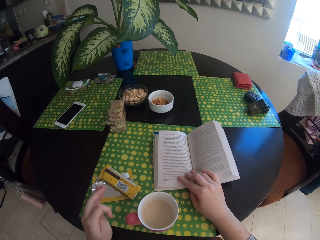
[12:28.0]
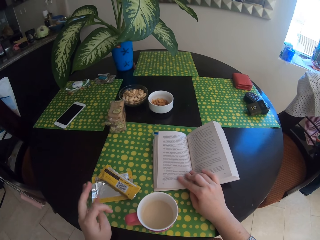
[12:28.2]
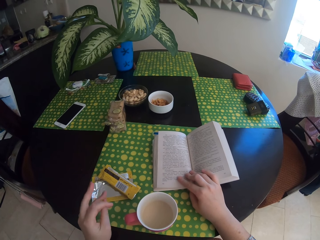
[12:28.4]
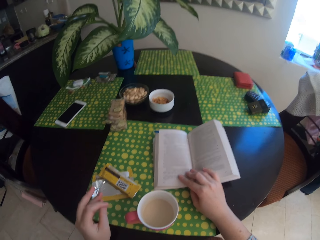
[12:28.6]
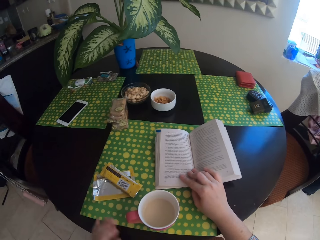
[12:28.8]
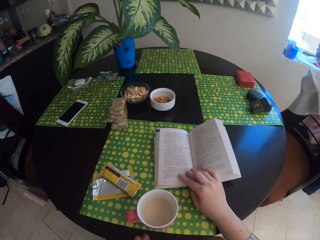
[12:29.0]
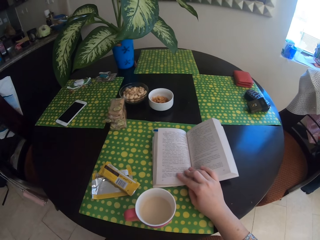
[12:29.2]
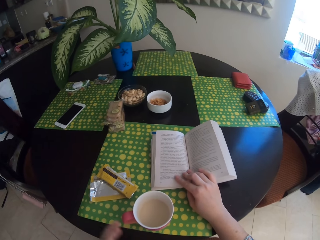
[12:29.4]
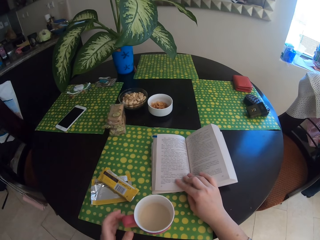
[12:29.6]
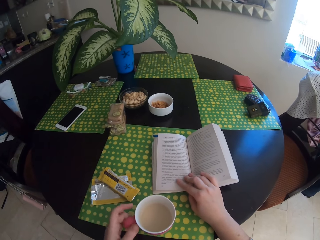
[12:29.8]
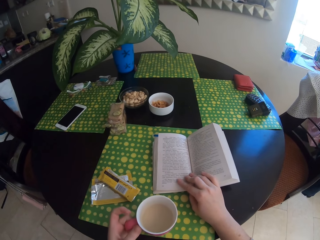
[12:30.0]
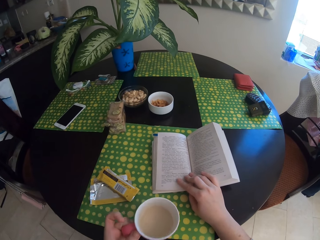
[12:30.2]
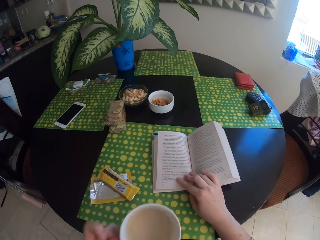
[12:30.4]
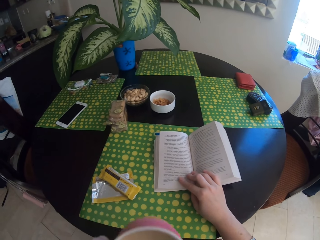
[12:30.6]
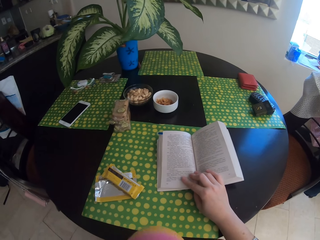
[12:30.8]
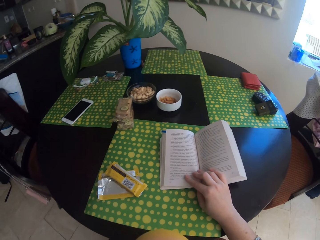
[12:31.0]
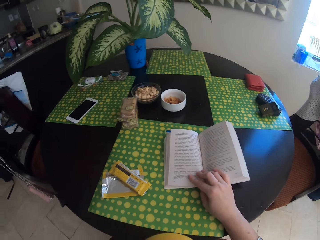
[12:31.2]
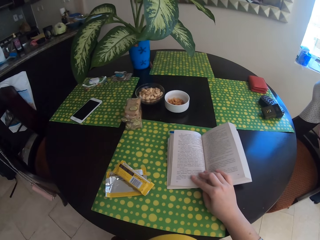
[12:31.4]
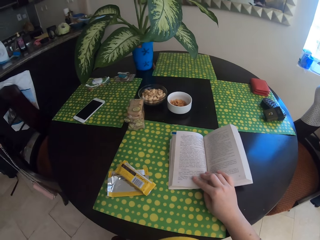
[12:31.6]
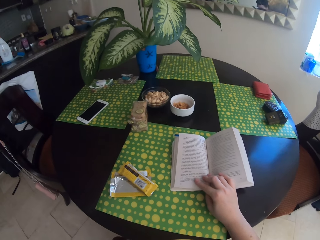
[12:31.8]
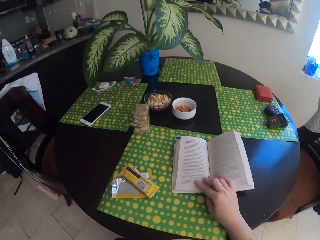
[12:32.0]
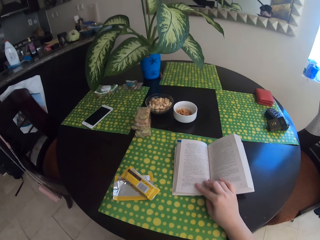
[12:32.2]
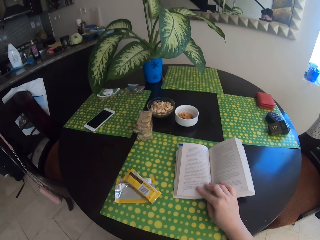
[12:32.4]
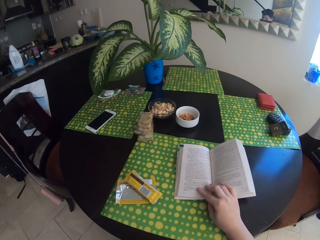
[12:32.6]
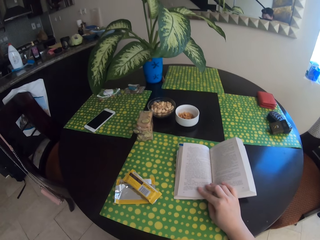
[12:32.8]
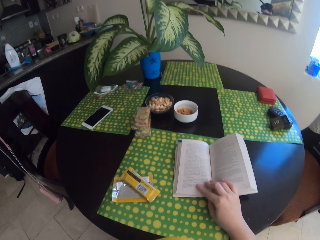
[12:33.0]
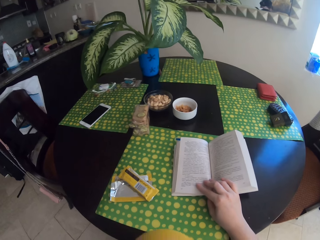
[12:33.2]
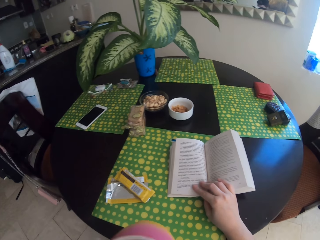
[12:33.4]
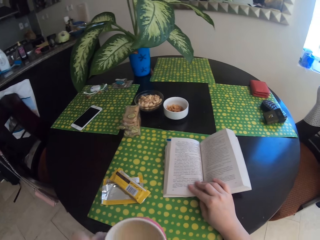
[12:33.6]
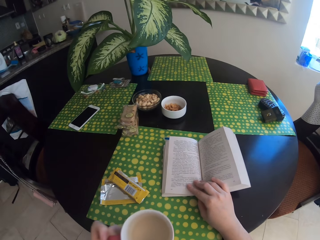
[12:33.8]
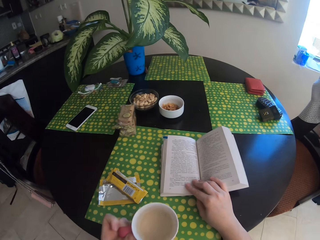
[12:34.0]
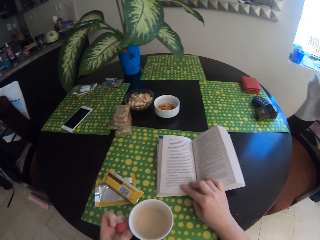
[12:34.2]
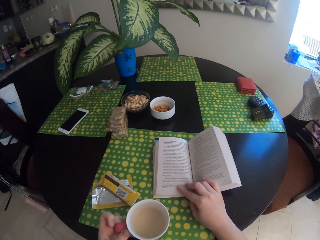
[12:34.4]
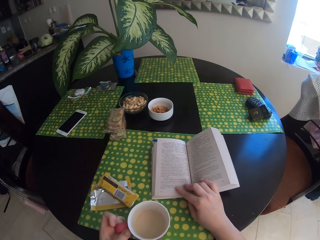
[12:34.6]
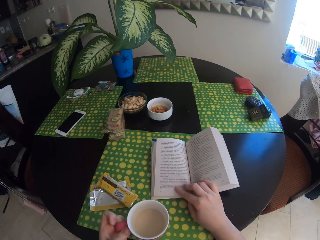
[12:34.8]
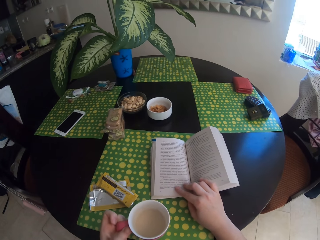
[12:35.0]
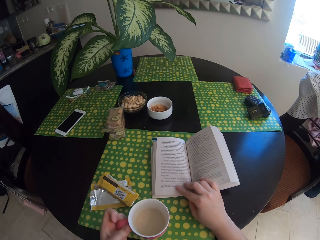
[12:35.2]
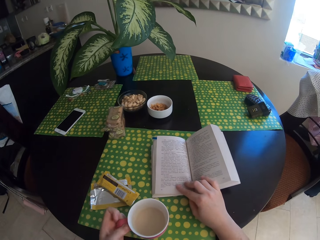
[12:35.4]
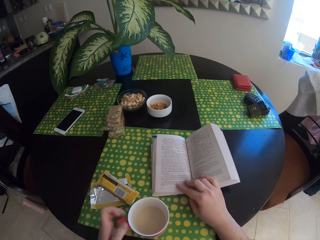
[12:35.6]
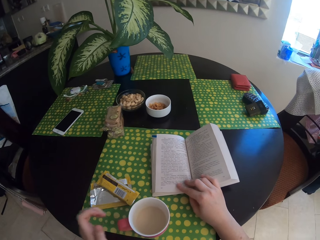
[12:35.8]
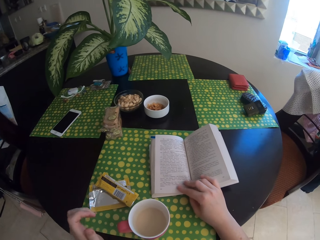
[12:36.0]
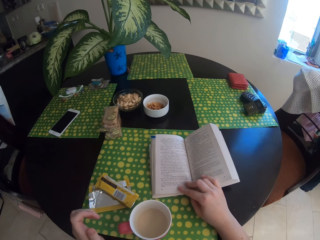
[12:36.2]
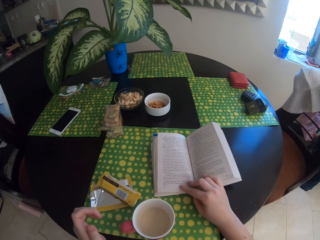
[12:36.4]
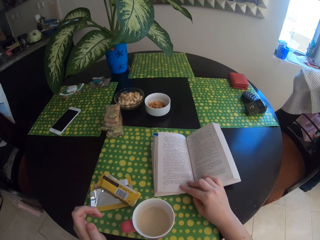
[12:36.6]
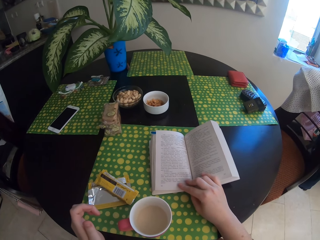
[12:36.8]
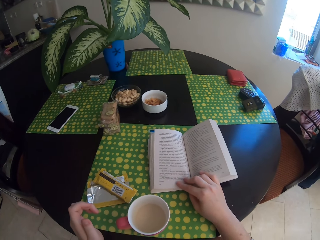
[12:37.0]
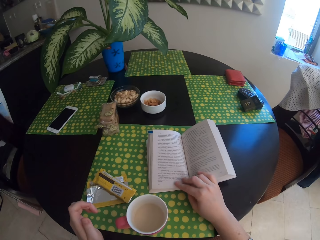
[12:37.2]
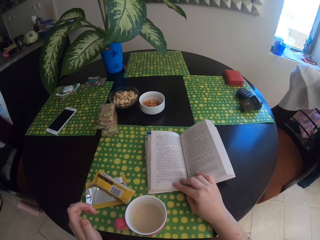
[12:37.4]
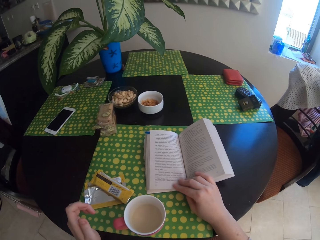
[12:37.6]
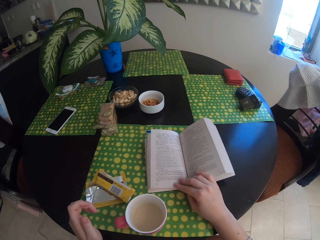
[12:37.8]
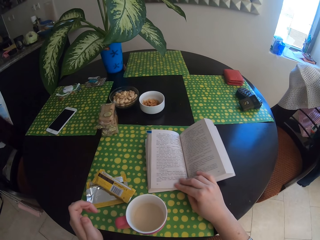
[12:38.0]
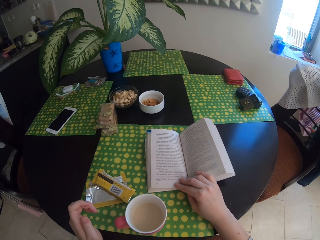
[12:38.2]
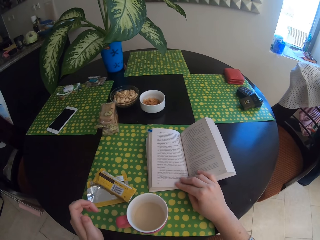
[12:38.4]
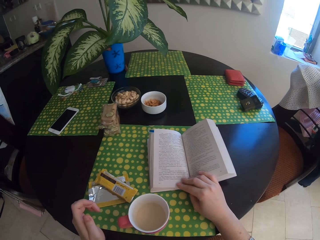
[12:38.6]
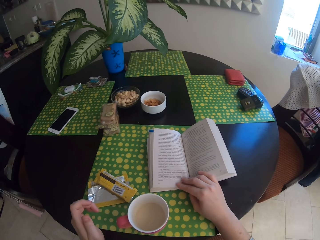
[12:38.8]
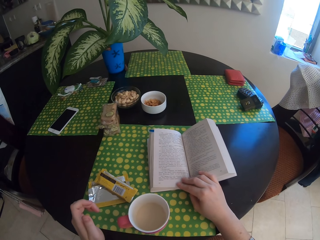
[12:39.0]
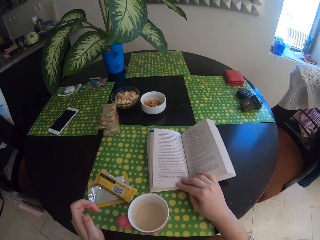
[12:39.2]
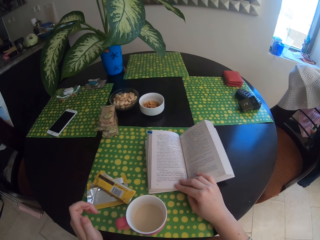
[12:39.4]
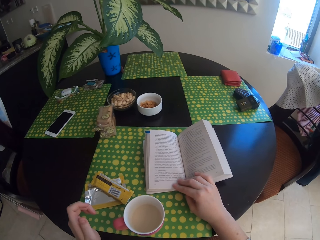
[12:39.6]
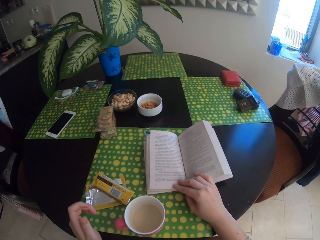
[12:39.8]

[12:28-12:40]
The camera wearer drinks tea. They put chocolate on the table. They put the tea on the table.

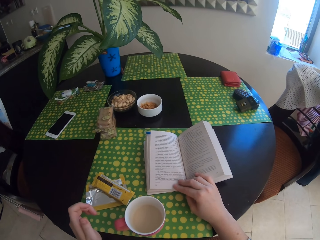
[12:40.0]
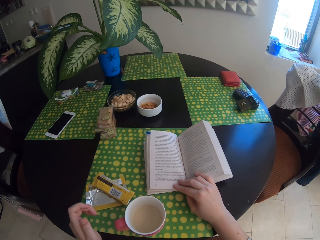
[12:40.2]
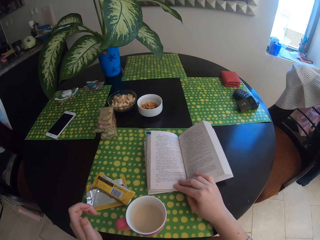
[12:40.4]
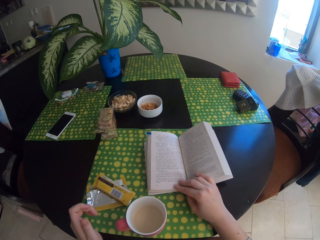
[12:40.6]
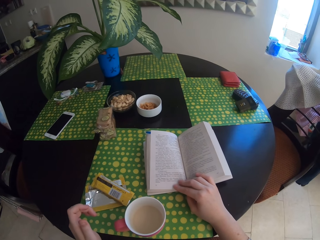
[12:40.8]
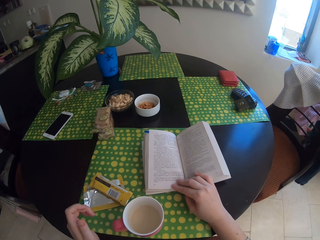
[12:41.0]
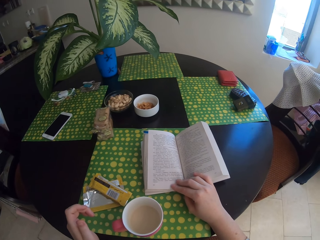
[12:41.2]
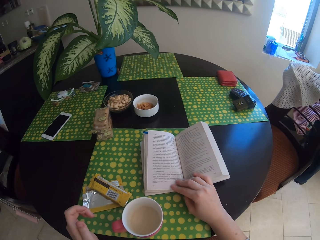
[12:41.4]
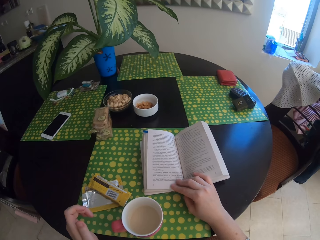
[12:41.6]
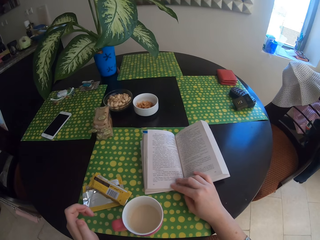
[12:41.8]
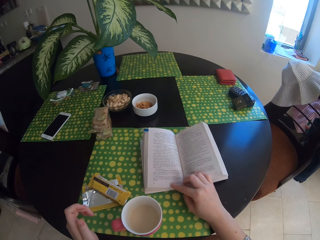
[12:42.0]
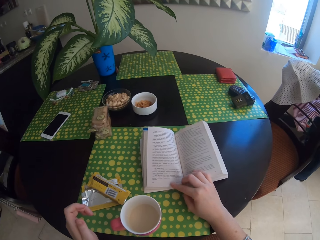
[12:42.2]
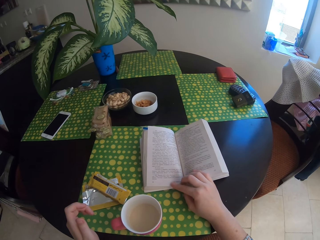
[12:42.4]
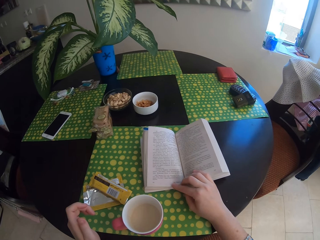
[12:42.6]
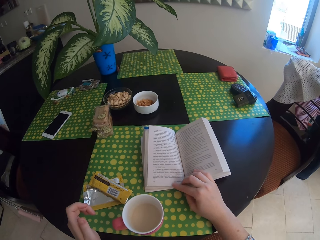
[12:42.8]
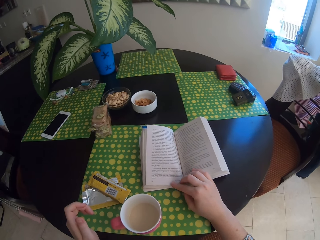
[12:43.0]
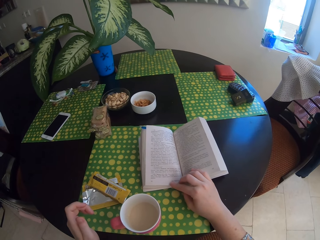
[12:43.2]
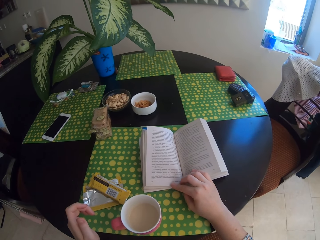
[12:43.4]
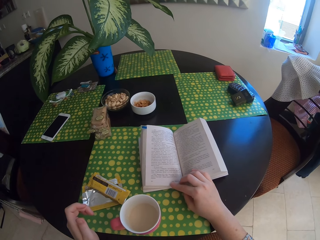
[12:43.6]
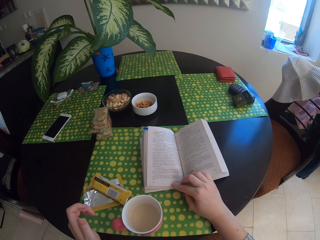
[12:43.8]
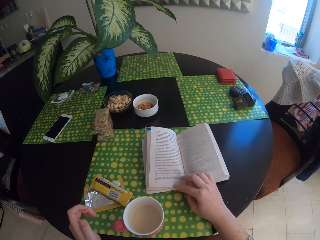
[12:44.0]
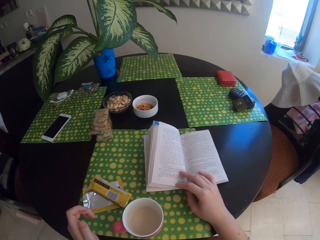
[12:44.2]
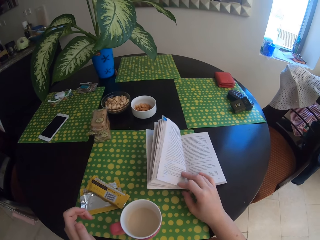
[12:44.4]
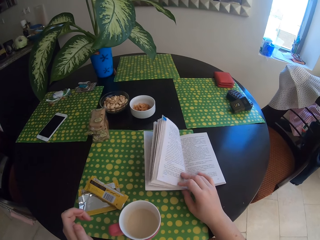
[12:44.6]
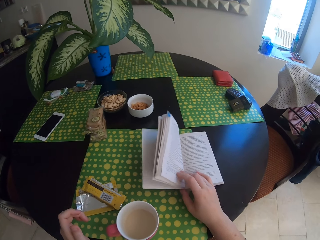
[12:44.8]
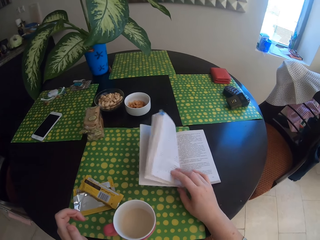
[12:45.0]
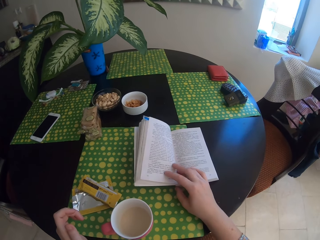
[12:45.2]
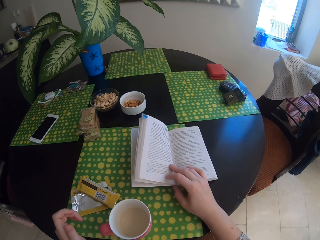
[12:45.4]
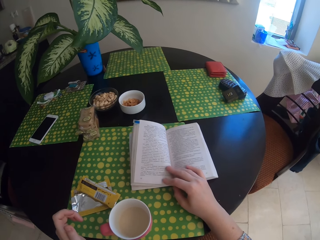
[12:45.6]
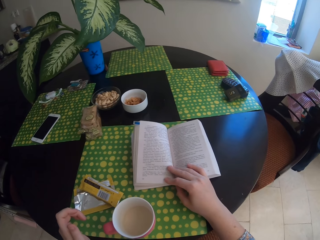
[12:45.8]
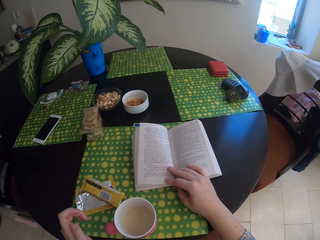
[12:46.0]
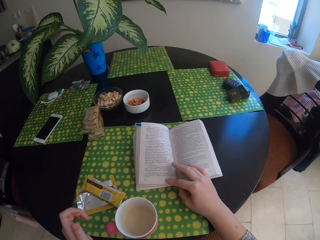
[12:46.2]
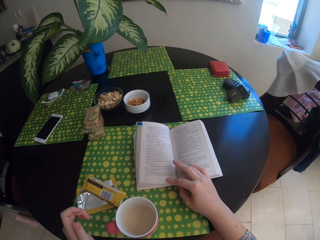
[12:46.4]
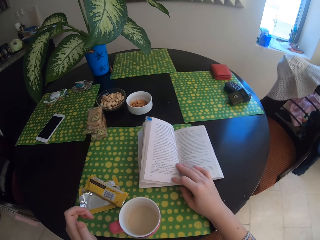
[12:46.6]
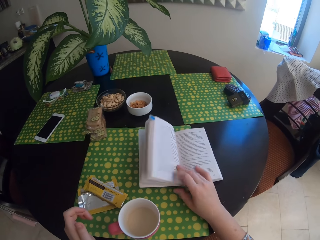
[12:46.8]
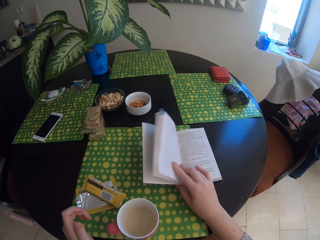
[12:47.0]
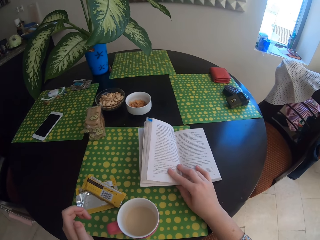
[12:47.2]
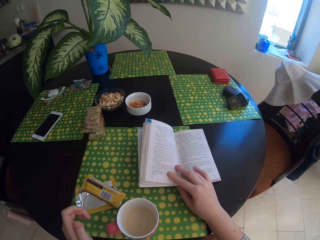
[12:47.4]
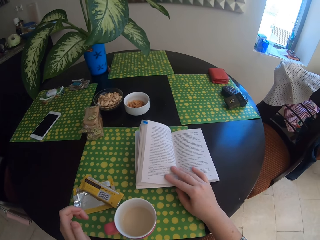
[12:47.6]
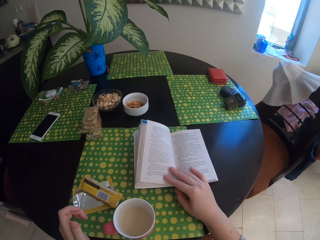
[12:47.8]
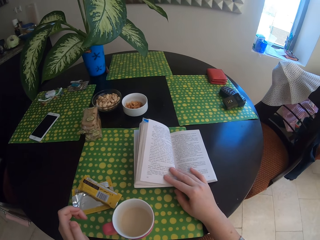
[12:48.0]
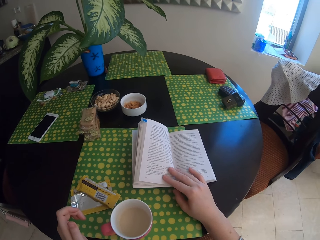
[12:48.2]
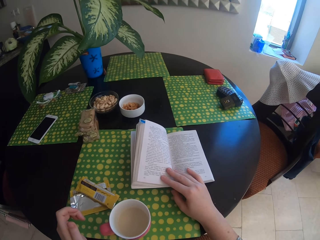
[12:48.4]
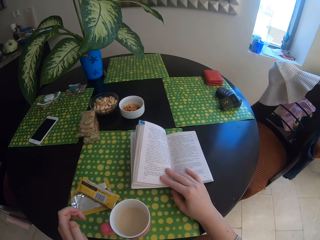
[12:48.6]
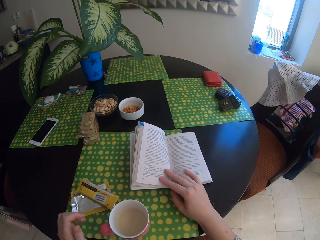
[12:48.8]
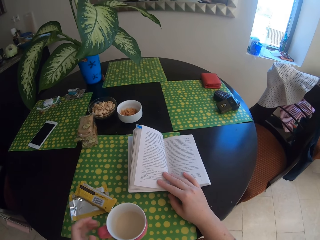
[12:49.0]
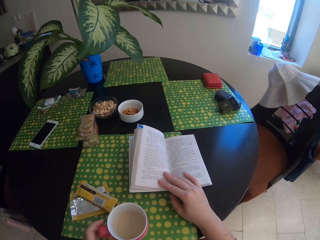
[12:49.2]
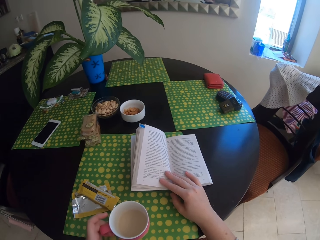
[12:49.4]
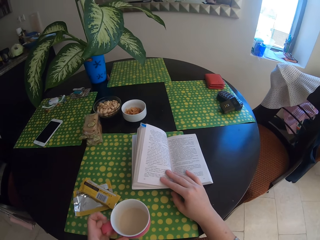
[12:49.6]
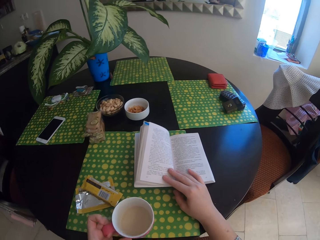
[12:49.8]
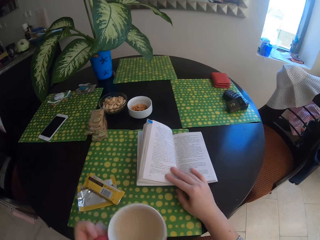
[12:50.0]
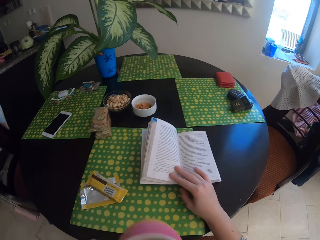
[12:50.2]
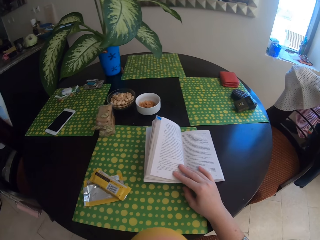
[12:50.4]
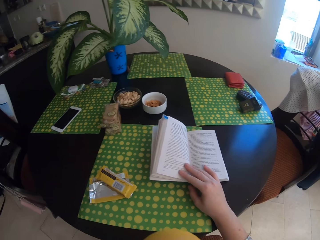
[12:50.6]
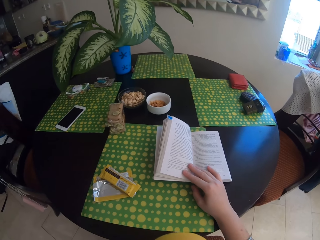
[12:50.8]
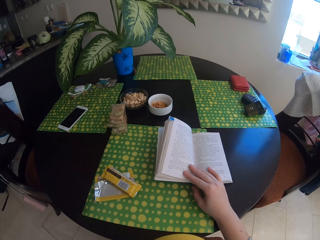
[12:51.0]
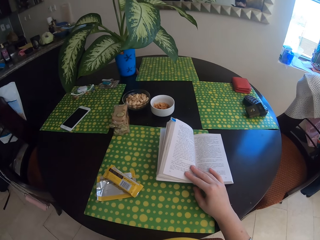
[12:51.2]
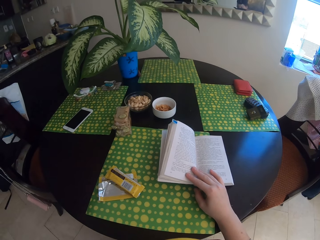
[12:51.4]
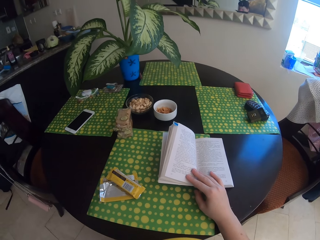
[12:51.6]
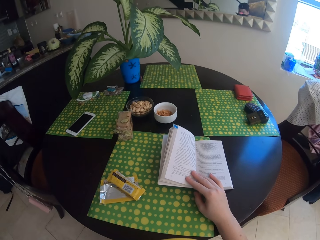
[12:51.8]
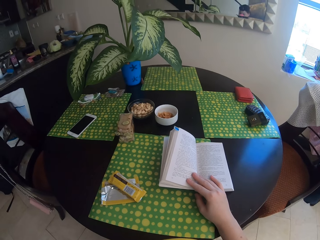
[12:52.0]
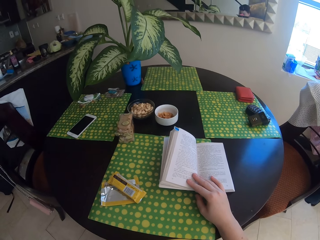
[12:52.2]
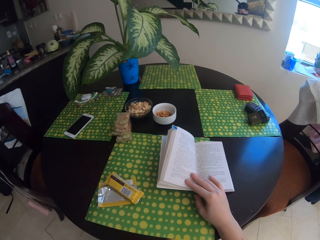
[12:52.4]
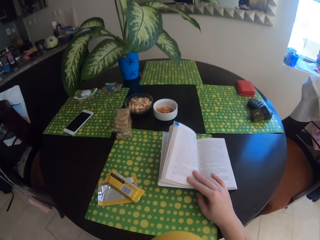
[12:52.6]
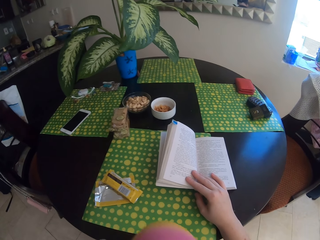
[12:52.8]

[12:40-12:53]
The camera wearer touches a book. They drink tea.
